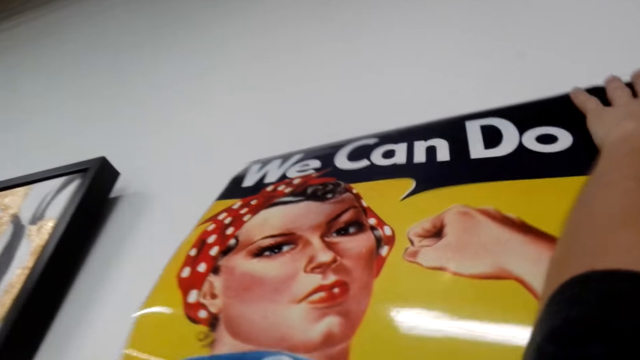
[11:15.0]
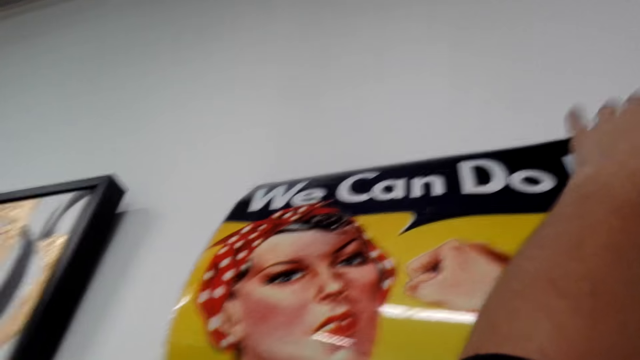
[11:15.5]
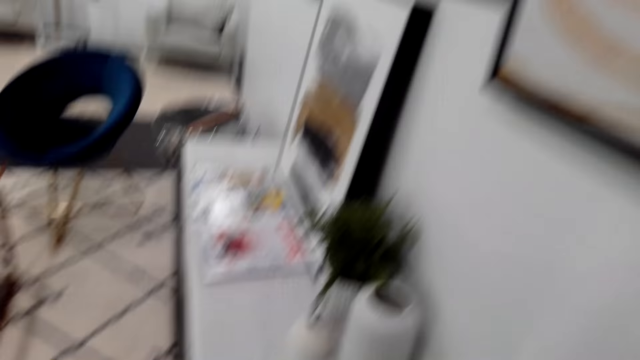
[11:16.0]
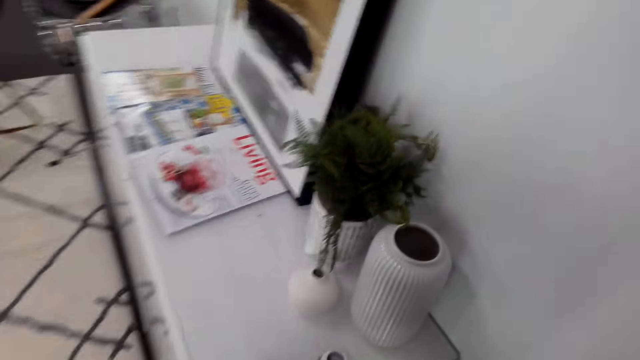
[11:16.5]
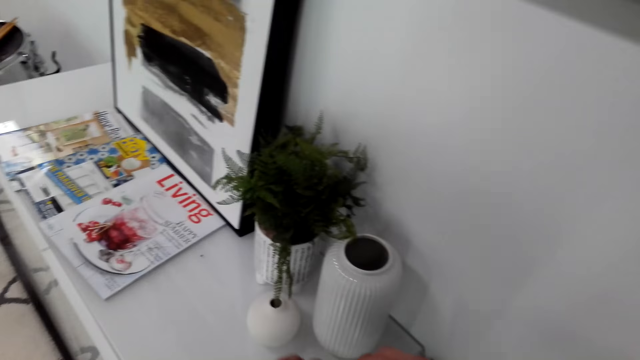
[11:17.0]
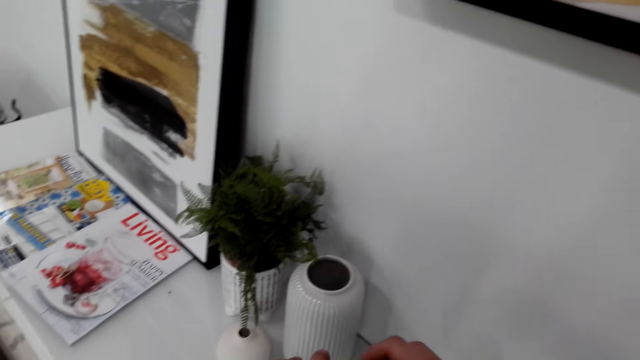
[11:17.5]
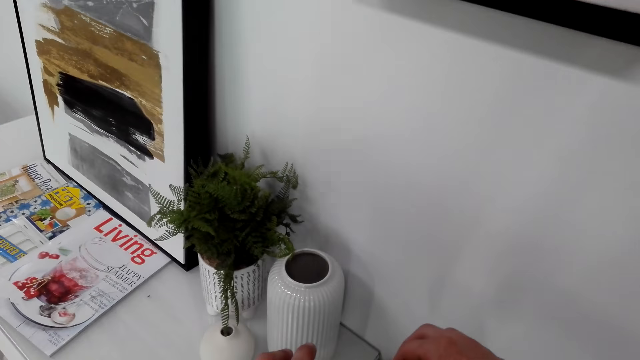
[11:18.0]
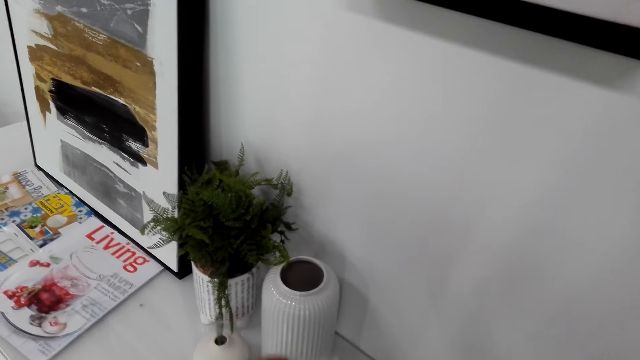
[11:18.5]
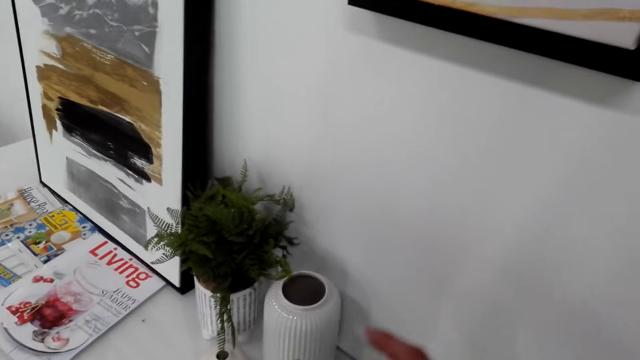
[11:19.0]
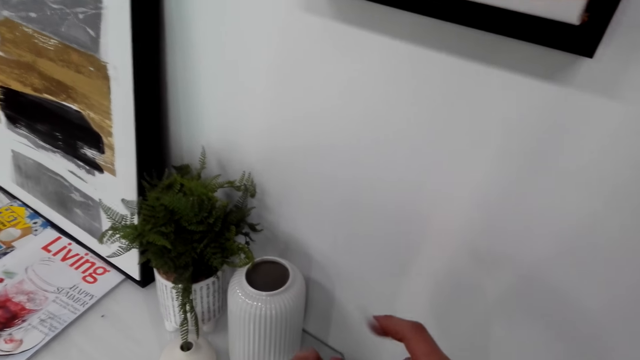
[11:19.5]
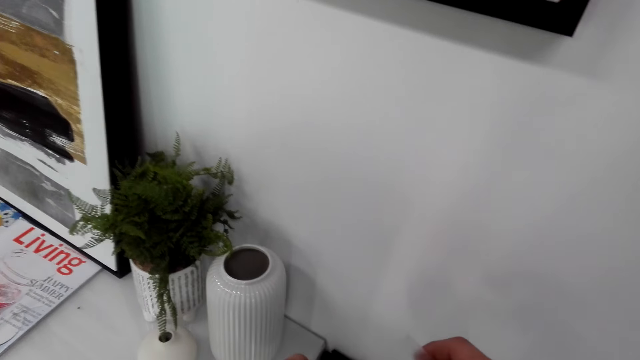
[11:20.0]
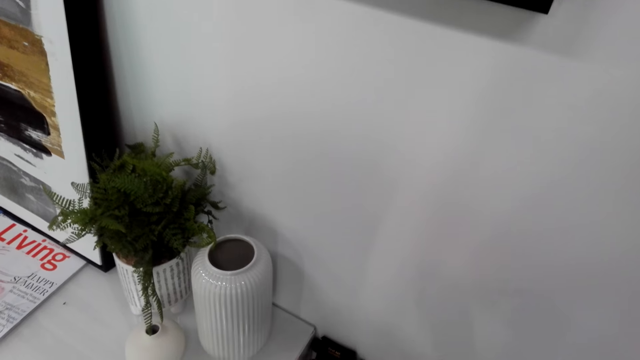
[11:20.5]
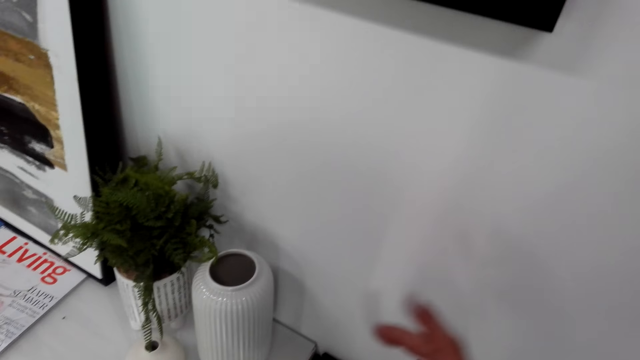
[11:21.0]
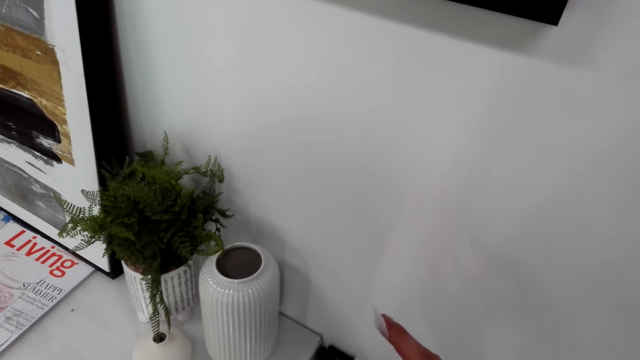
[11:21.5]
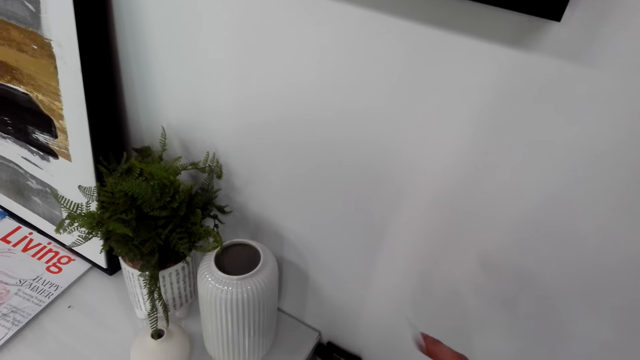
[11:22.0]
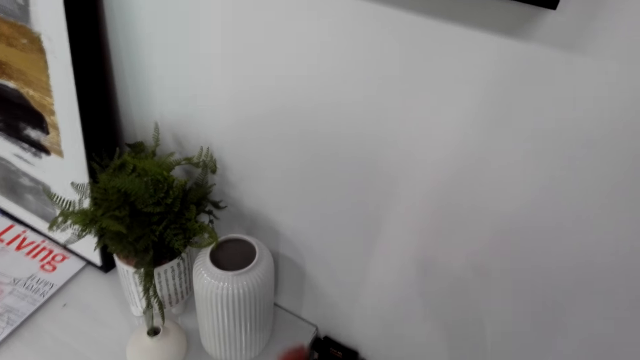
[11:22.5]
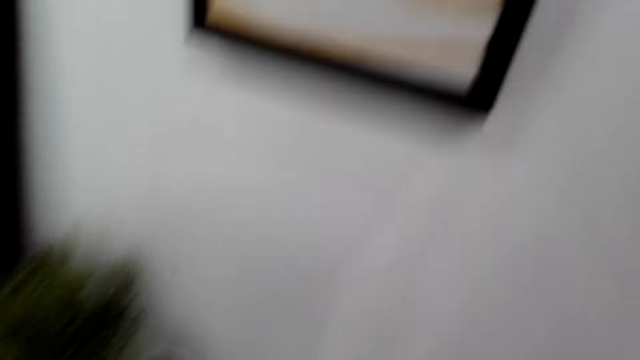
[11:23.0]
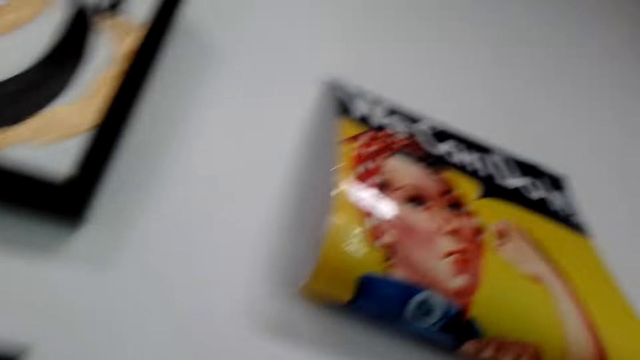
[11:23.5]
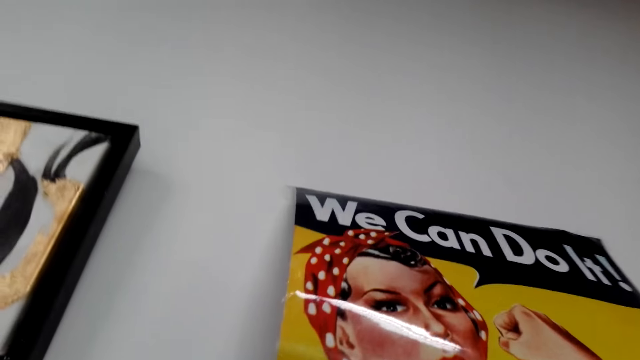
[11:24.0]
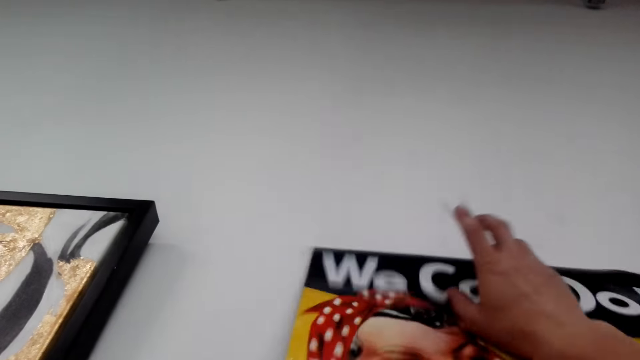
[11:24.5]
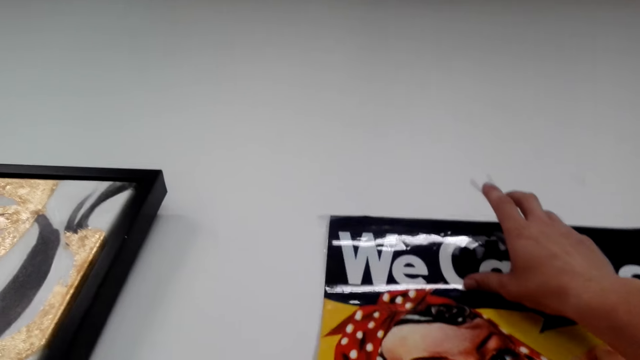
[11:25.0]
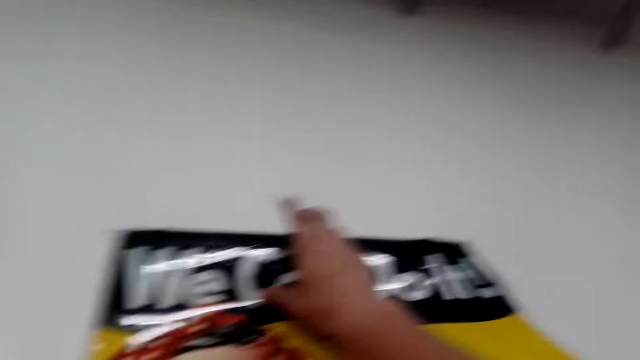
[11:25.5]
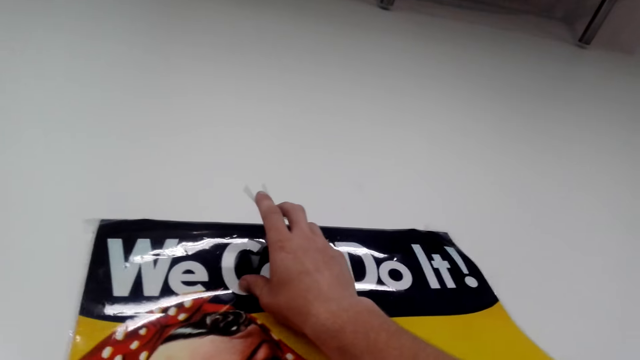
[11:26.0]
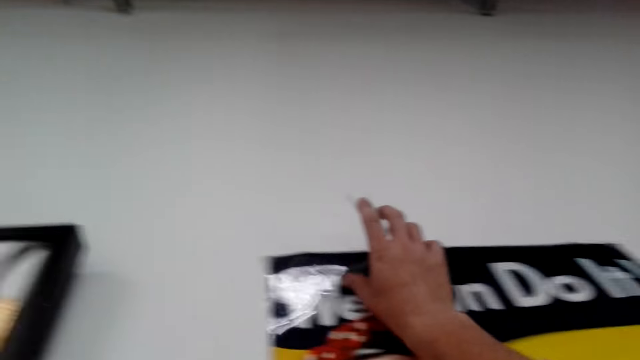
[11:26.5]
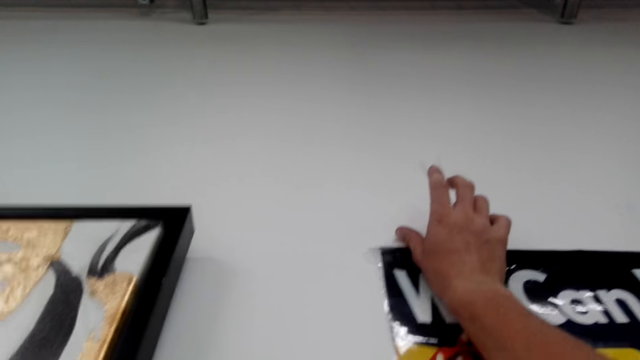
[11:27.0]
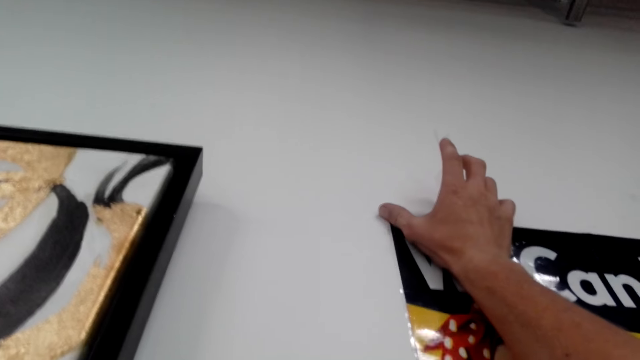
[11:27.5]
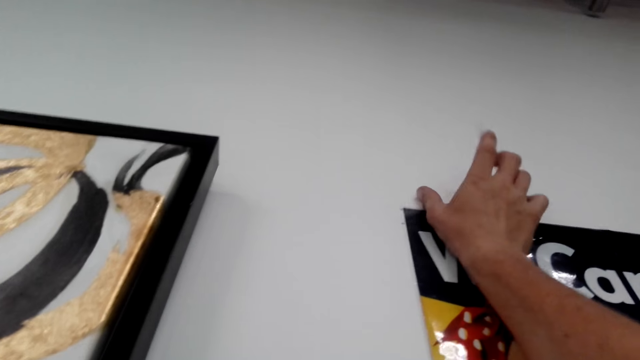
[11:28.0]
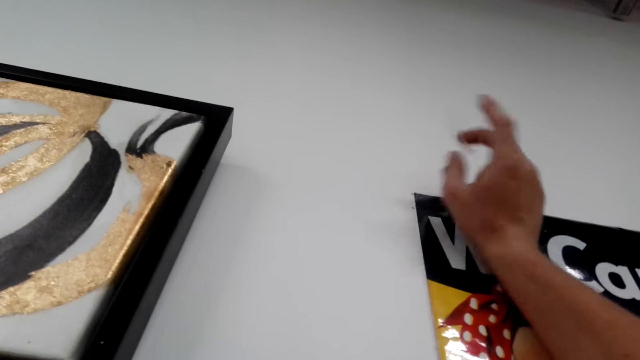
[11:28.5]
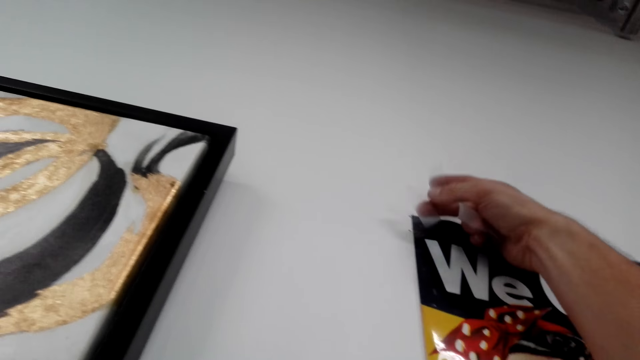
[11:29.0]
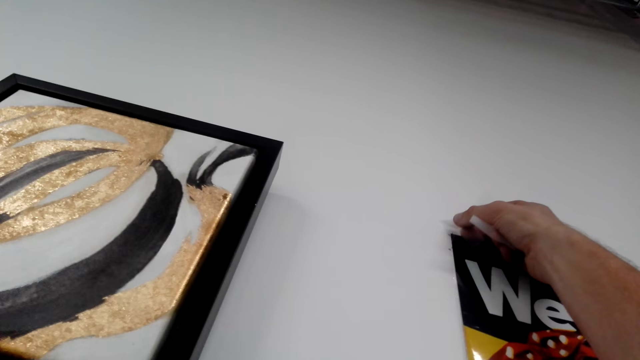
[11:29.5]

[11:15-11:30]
The camera wearer looks around. He turns around. He picks up the seal tape or cello tape with his left hand. He cuts more cello tape. He holds the cut cello tapes with fingertips, with his both hands. He touches the seal tape on his right hand finger. He turns around. He looks around. He touches the portrait art or wall art paper with his right hand. He holds the wall art paper. He aligns the wall art paper well. He fixes the wall art paper with the cello tape.

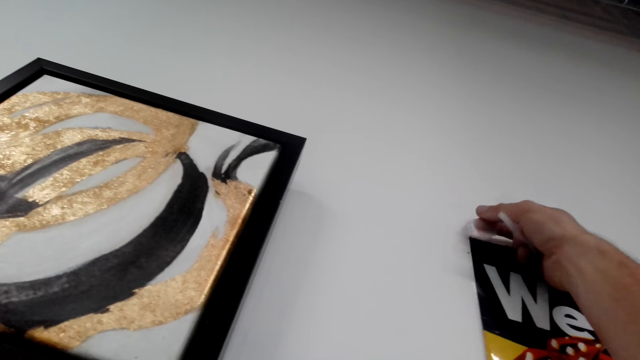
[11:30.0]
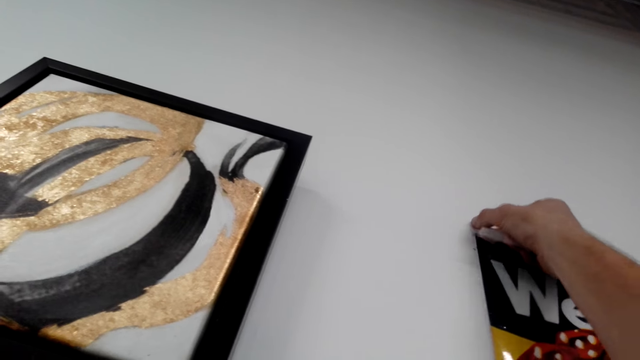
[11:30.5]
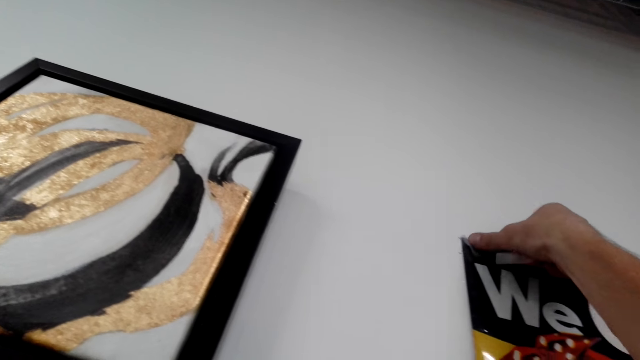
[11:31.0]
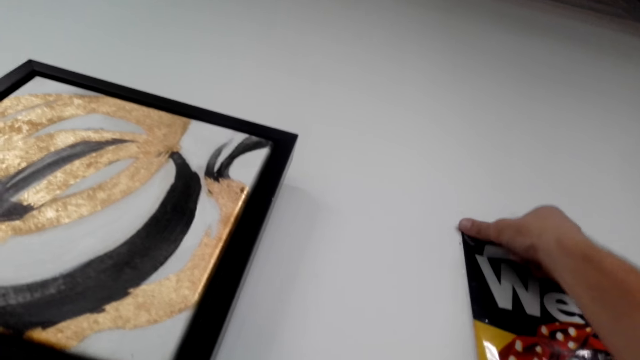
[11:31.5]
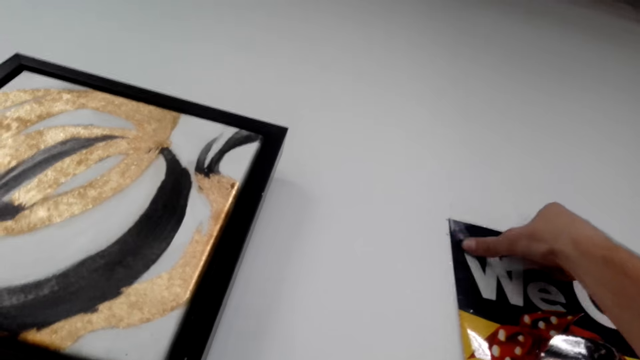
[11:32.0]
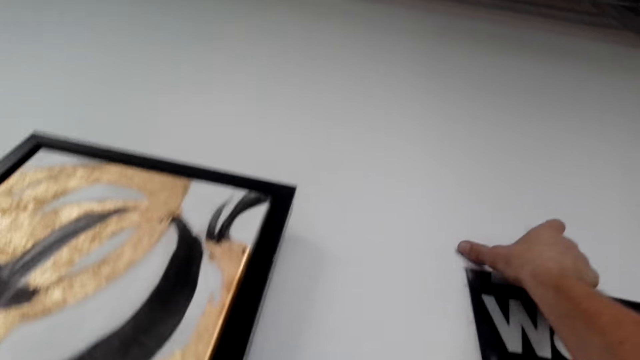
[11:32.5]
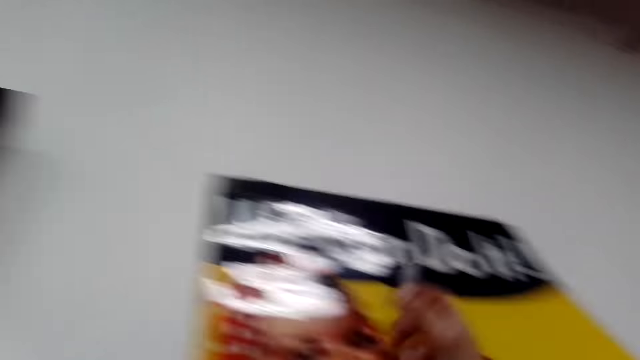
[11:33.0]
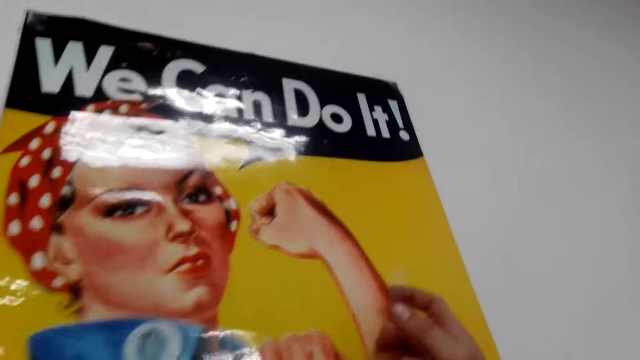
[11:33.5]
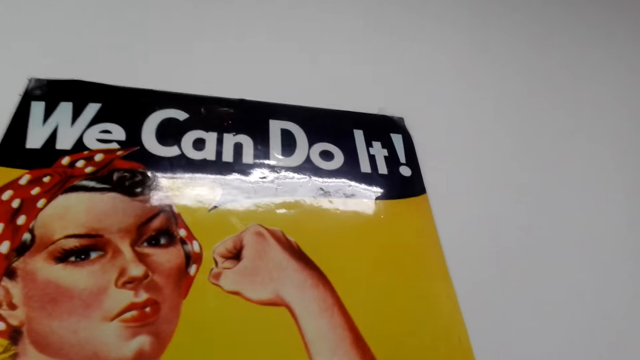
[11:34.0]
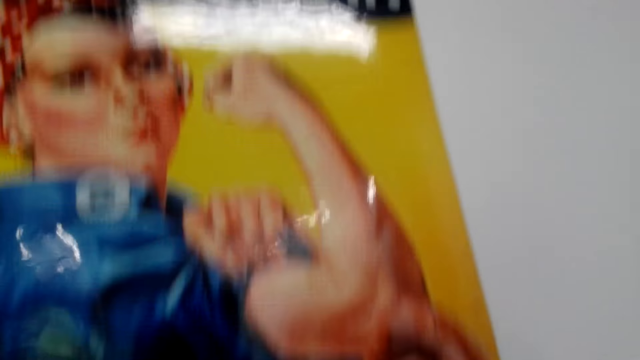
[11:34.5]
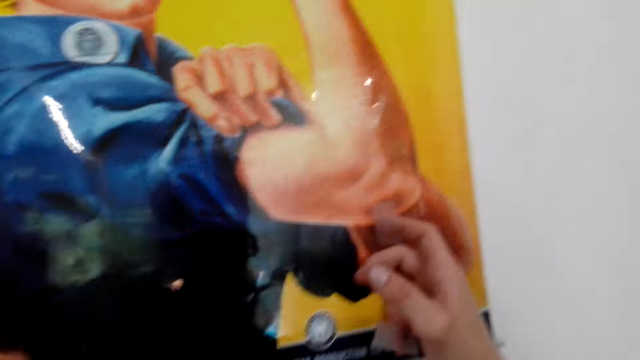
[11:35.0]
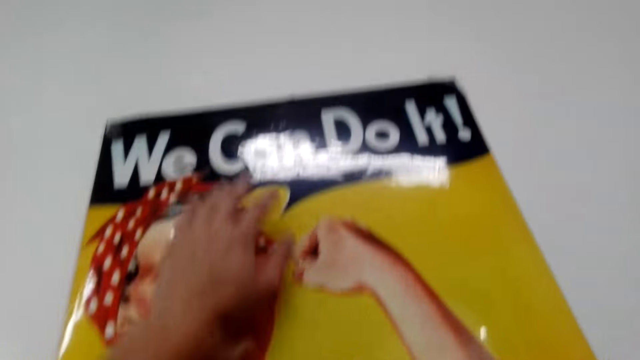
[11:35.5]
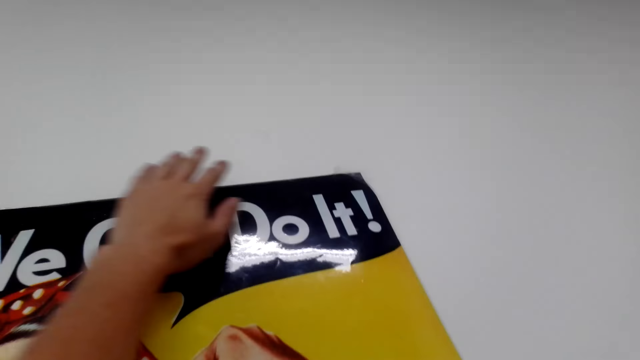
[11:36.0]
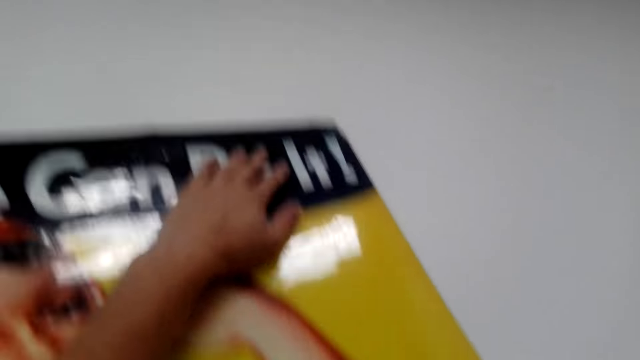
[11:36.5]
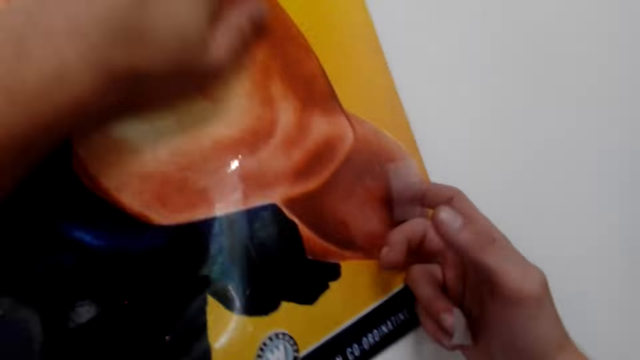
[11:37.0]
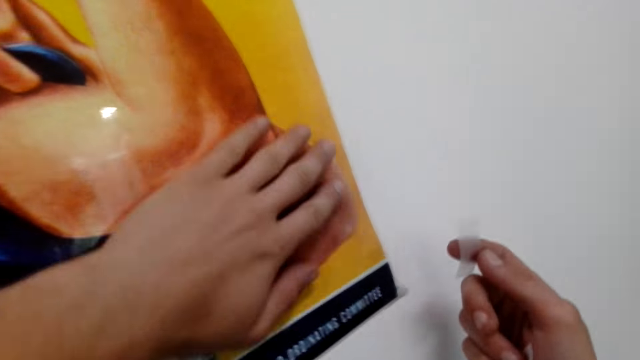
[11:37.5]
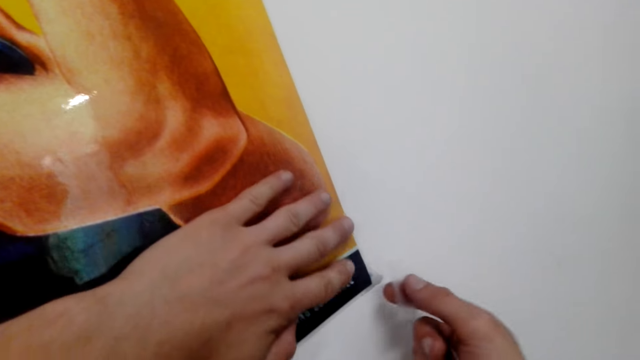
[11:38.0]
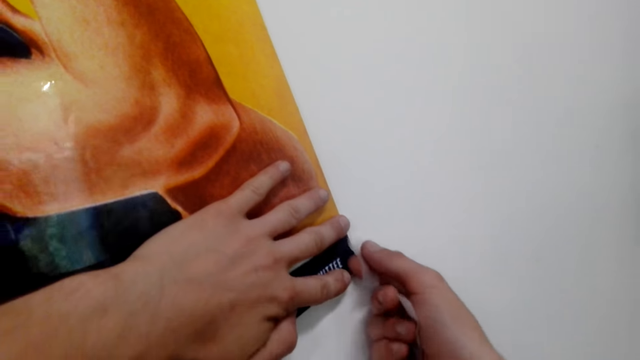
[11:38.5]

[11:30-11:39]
The camera wearer puts the seal tape with his right hand on the wall and portrait art. He looks around. He touches the portrait art with his left hand. He straightens the portrait art or wall art paper.
